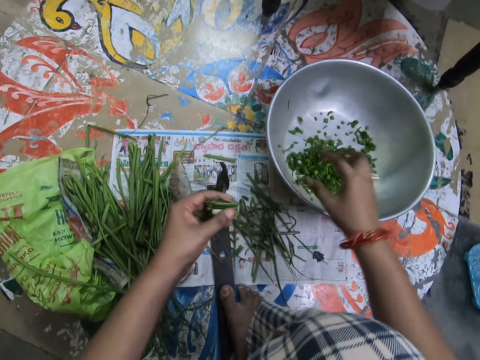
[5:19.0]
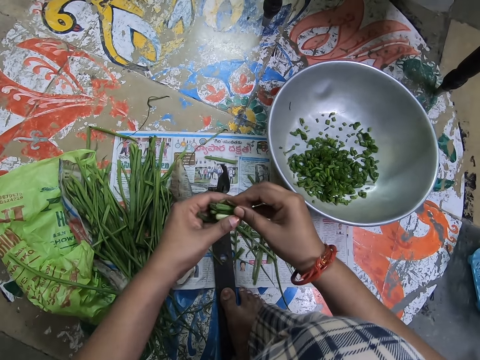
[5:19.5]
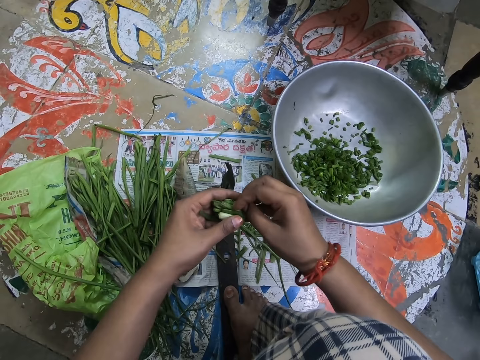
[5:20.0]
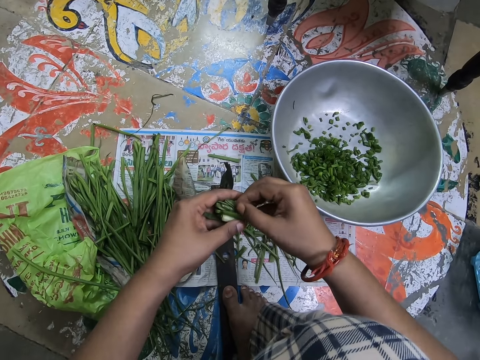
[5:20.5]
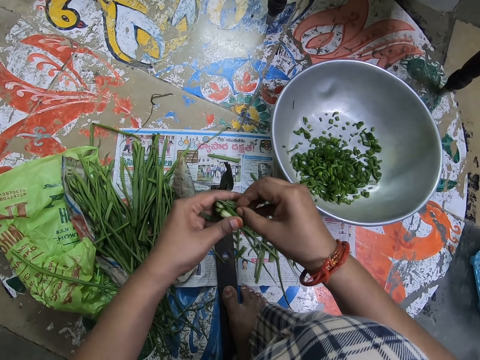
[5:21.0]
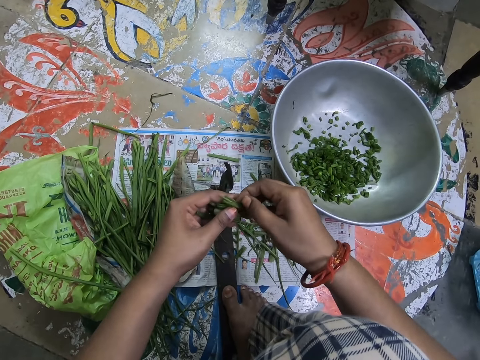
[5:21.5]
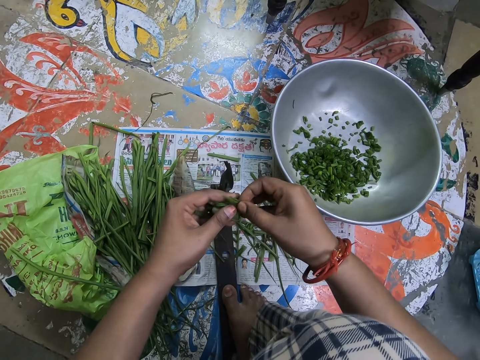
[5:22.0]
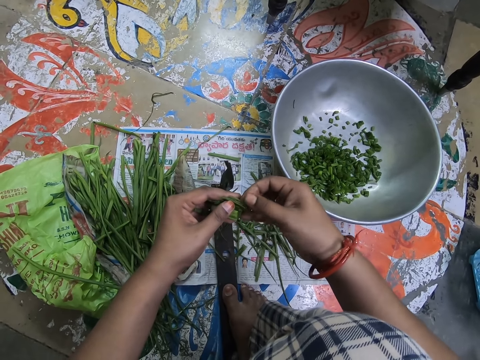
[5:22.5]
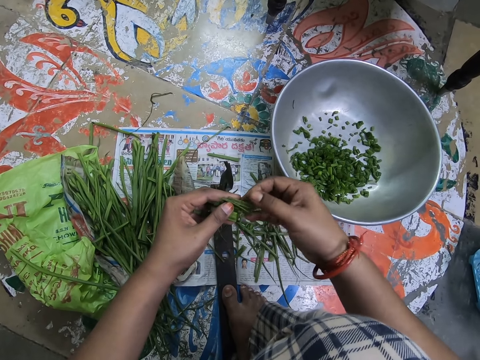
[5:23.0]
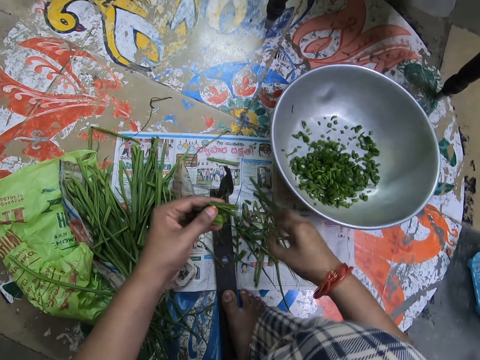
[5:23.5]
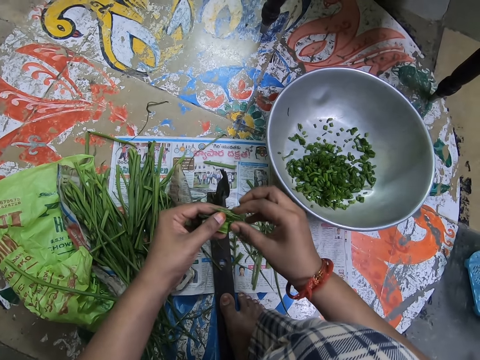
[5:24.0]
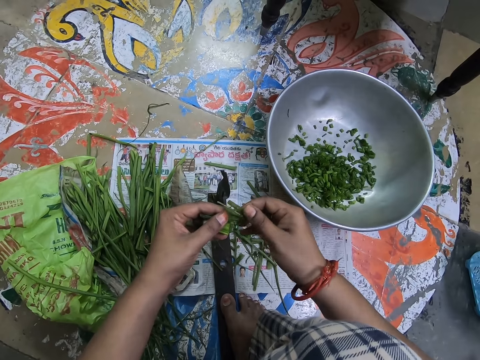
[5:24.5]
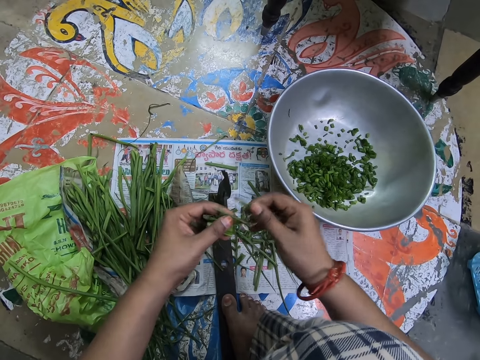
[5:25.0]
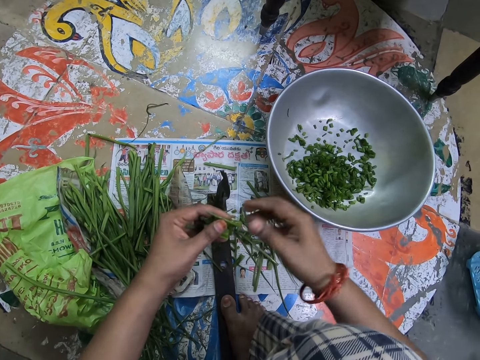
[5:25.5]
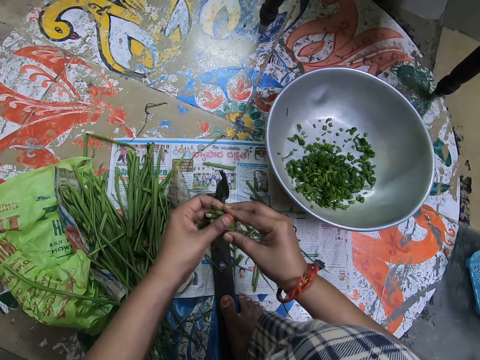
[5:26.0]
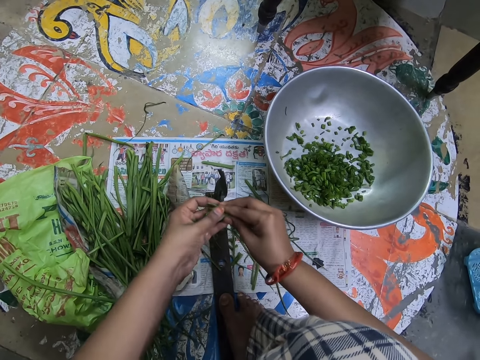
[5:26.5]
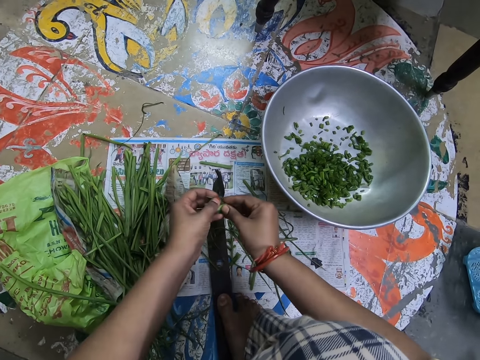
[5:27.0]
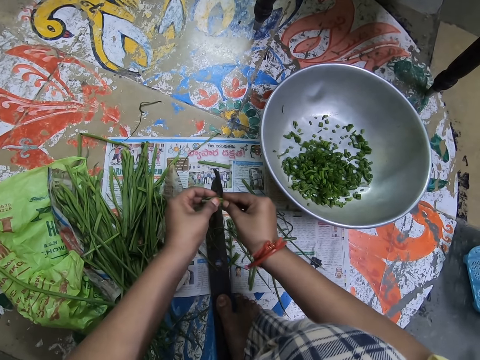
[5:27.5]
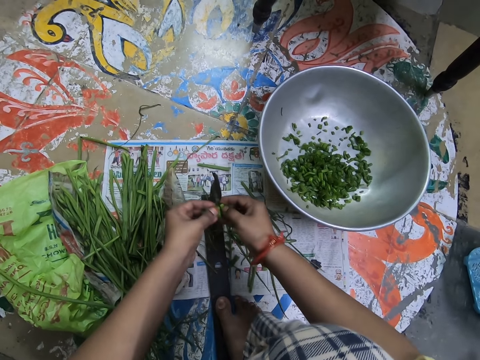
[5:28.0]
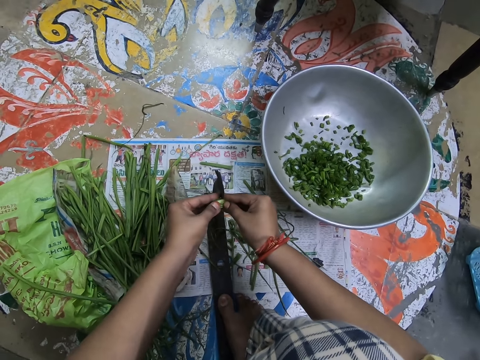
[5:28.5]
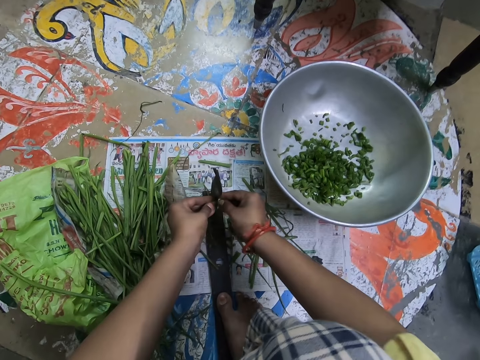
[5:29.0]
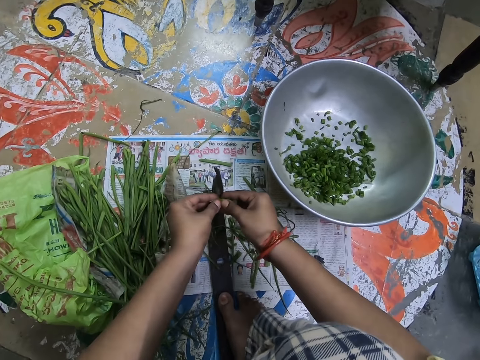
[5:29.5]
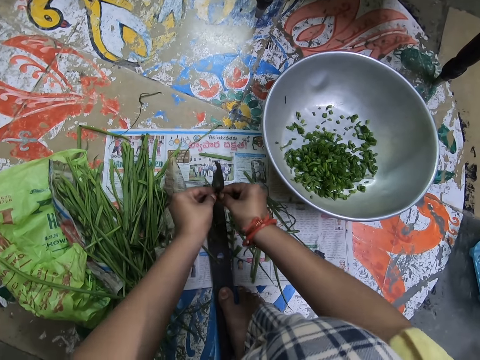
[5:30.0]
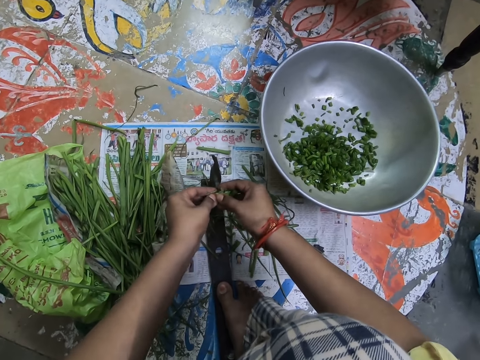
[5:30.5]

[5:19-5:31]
The camera wearer pours the spring onions into the bowl. They pick something. They arrange the spring onions. They drop something. They pick something. They drop something. They hold something with both hands and cut the spring onions.

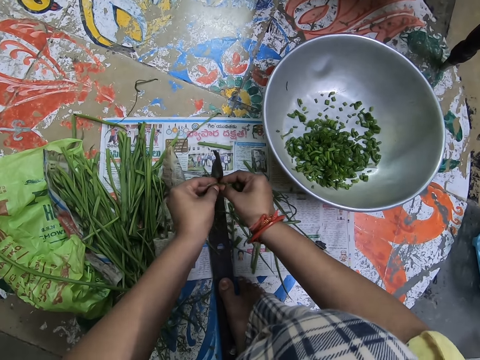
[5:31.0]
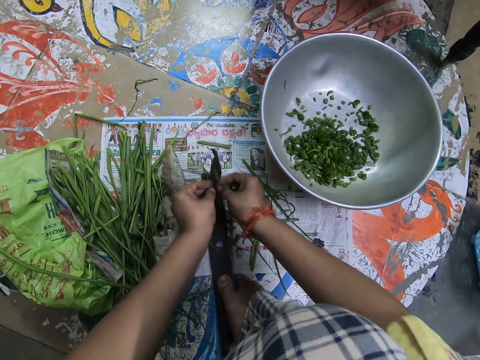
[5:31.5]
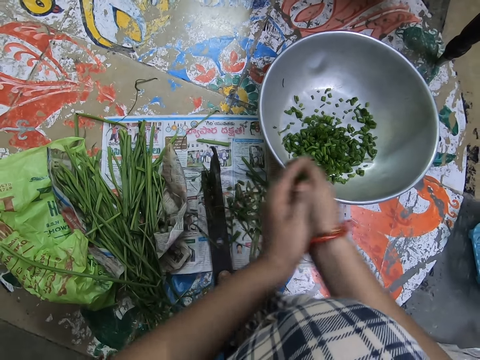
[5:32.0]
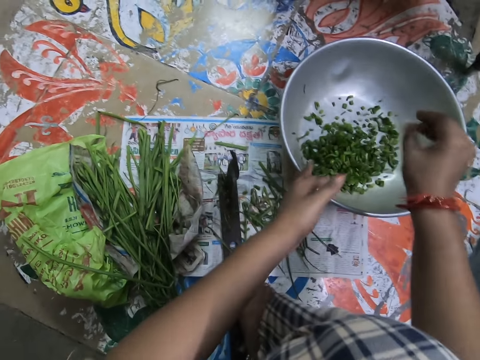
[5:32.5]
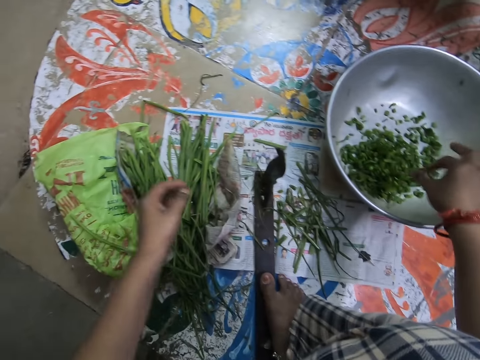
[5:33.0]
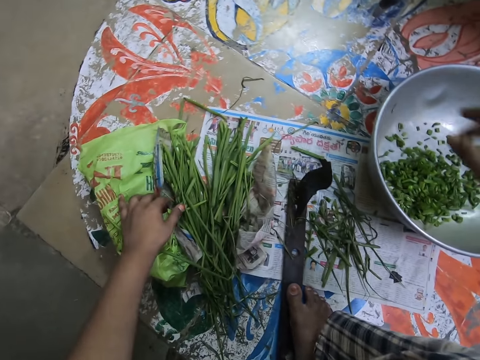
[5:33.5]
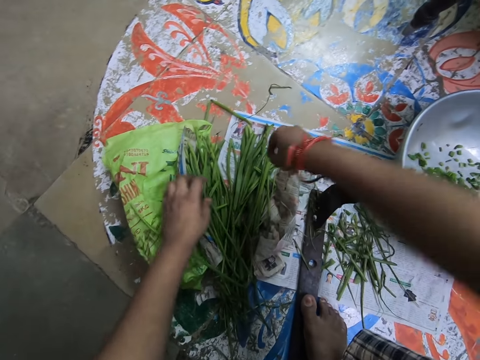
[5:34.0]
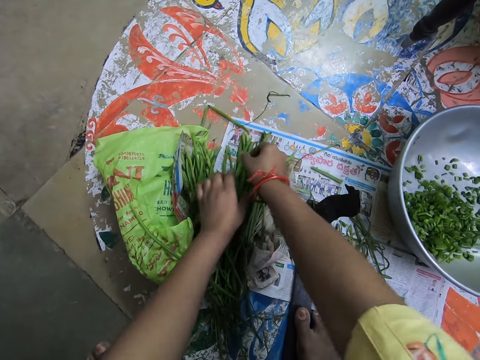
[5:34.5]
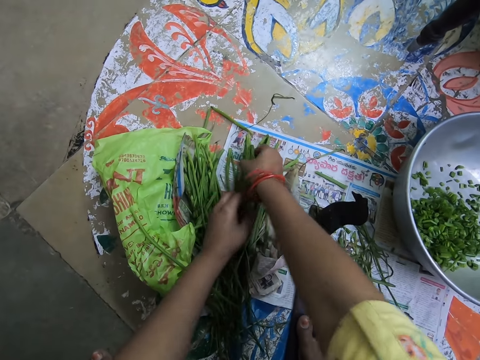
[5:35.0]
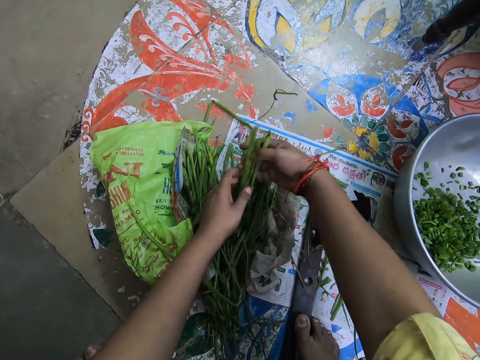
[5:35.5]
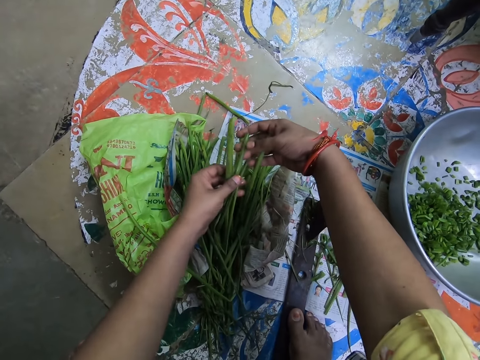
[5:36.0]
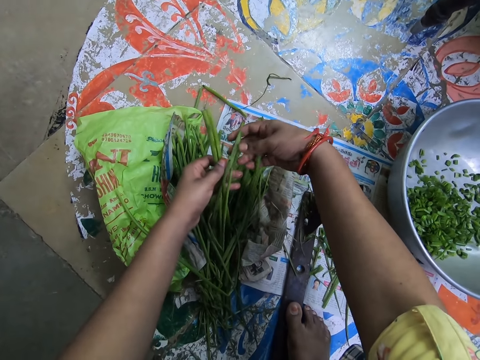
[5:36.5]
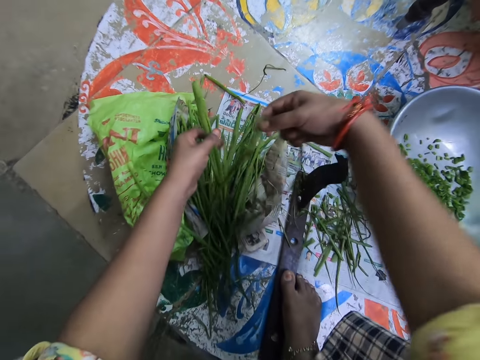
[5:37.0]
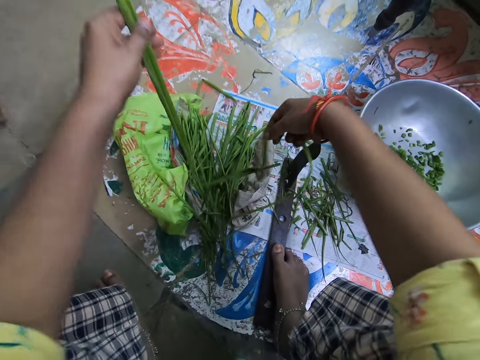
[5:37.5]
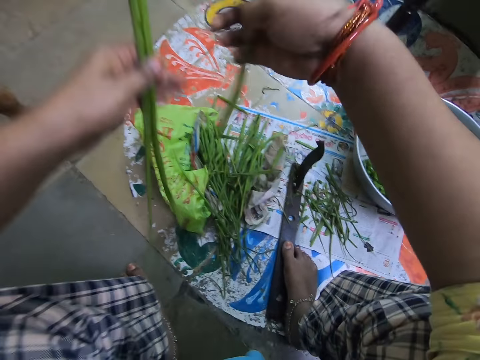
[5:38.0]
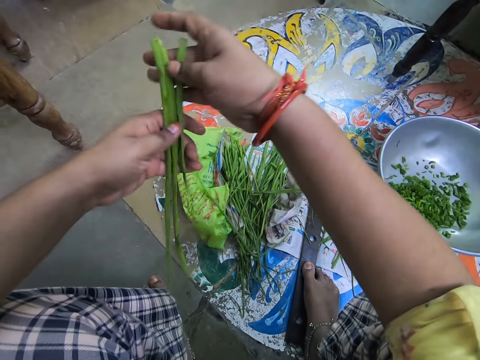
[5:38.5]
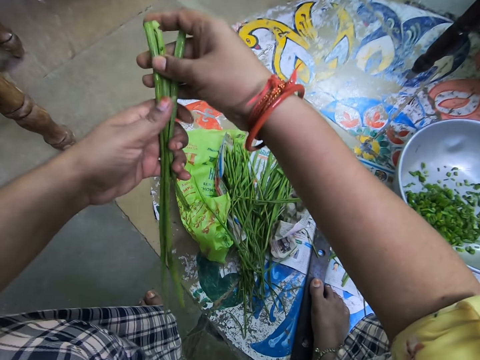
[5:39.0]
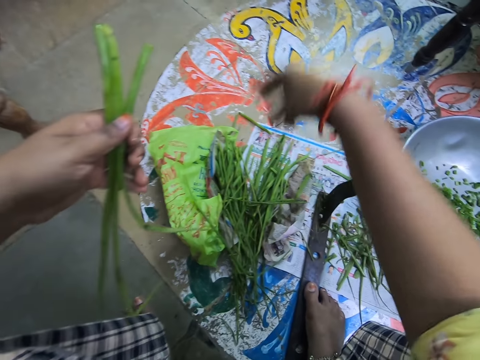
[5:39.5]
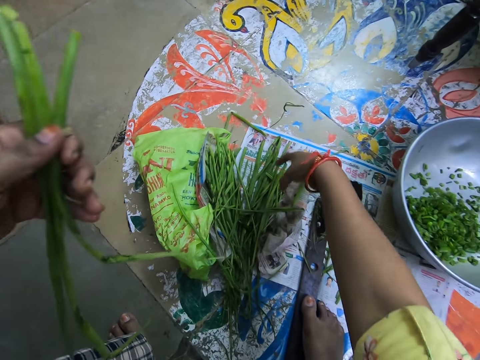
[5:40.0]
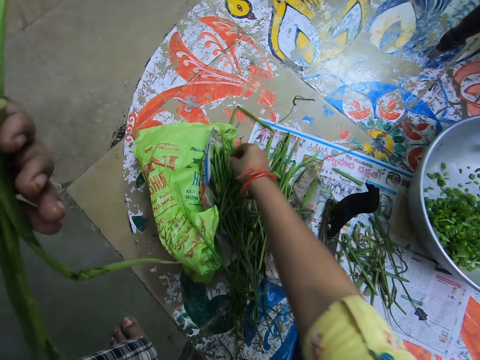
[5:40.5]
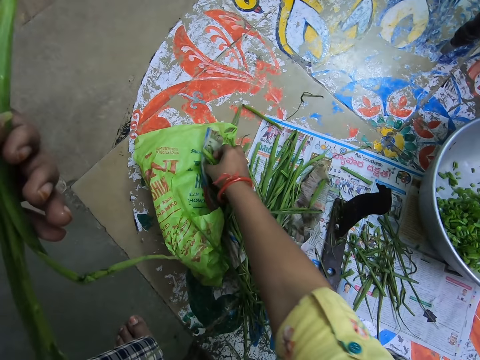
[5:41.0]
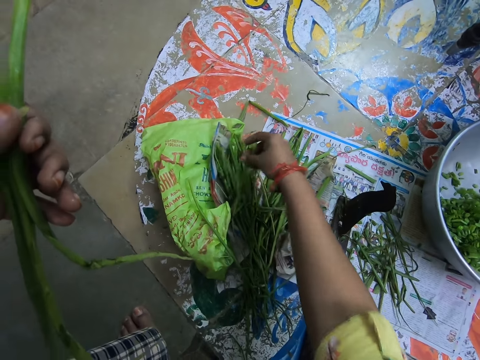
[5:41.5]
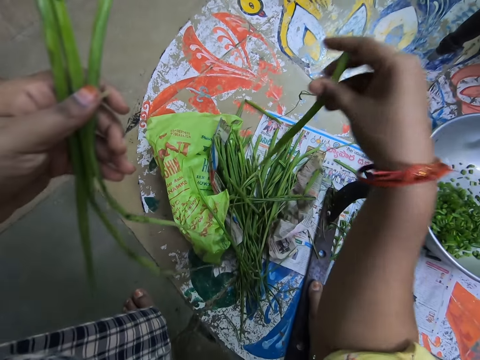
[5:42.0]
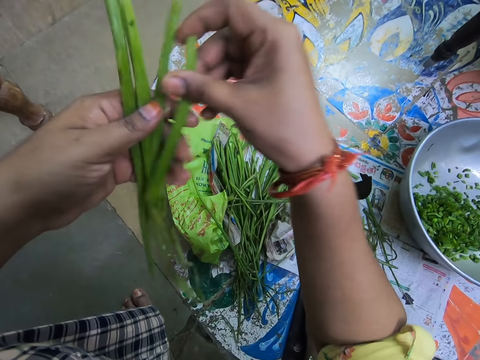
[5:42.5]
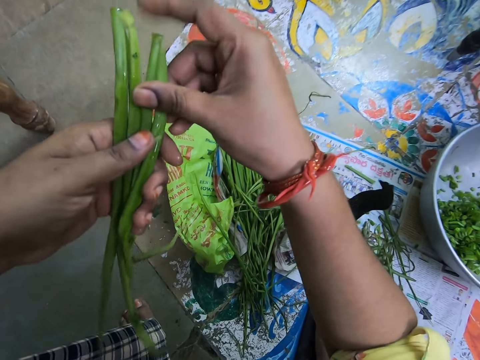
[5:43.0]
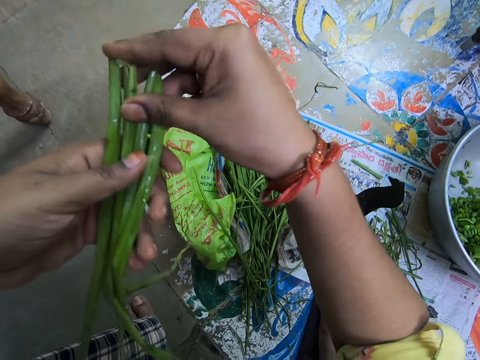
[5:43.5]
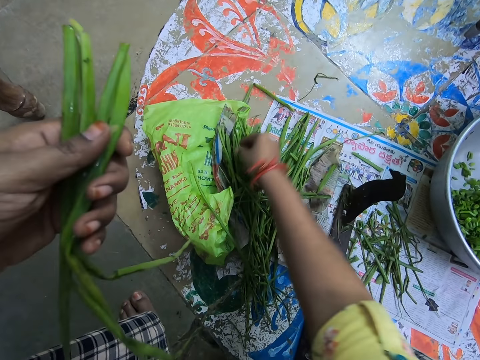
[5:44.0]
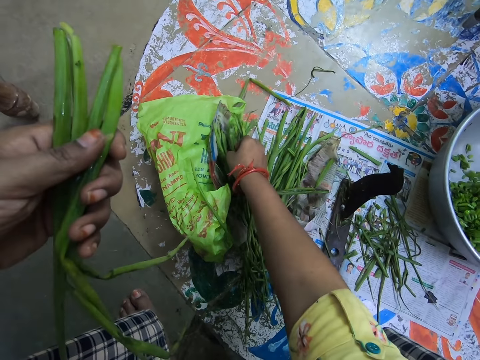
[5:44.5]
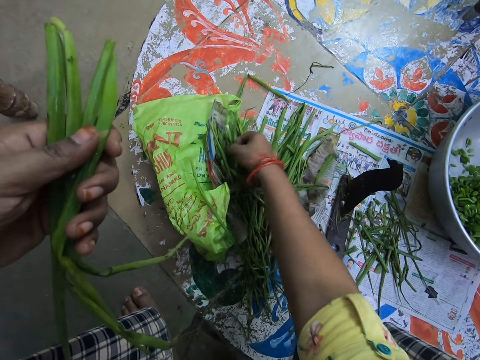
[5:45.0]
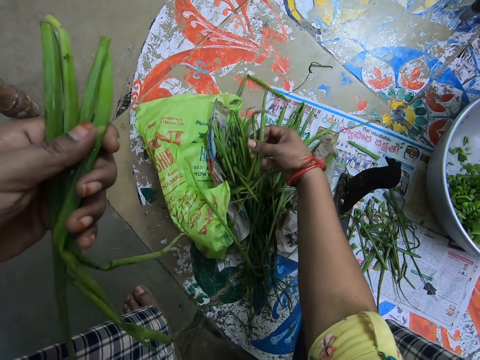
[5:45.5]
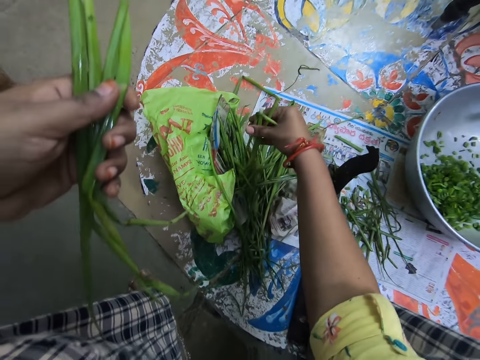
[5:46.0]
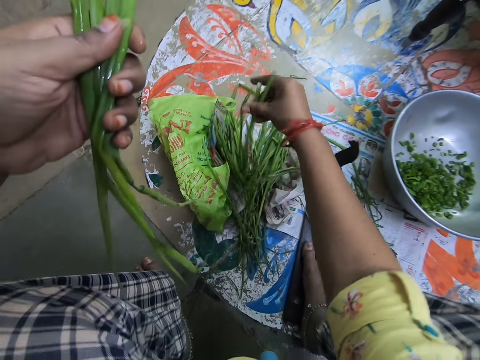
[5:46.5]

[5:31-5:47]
The camera wearer holds something with both hands. They pour the spring onions into the bowl. They touch paper. They pick some spring onions from a polythene bag. They put something together. They pick something. They put something together. They pick something.
